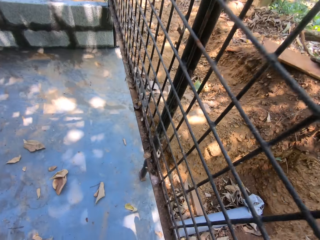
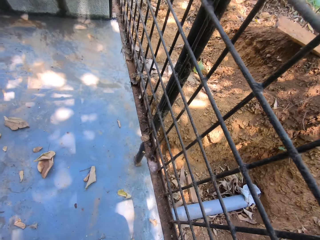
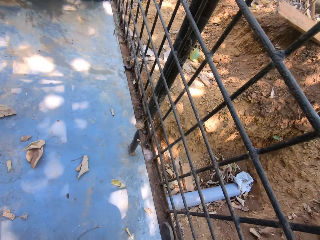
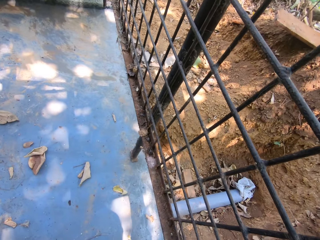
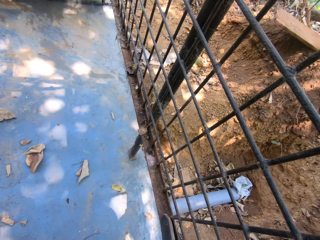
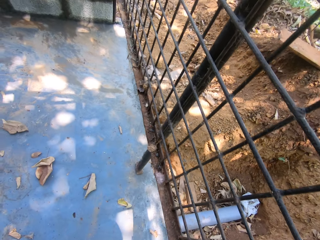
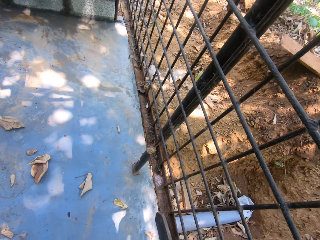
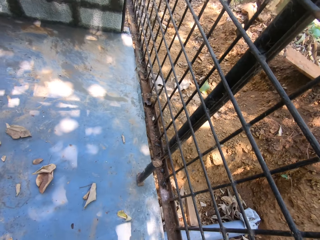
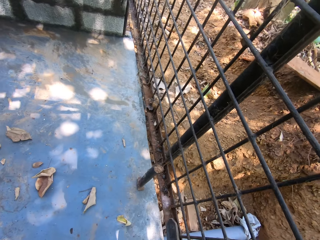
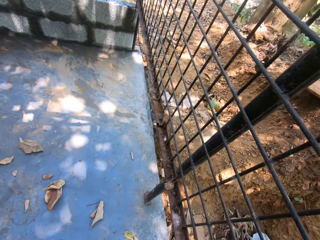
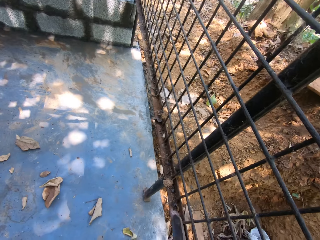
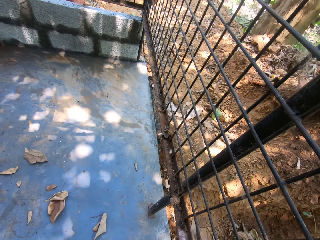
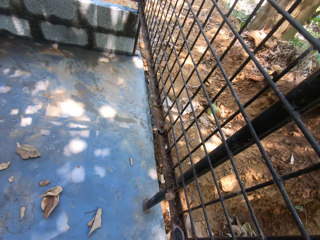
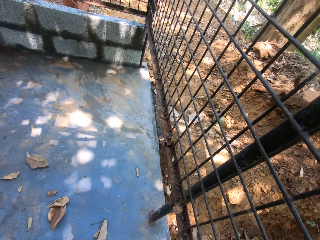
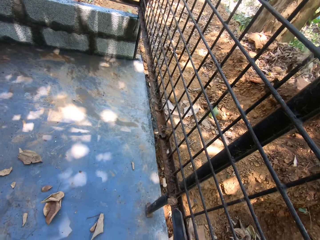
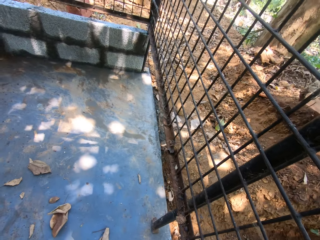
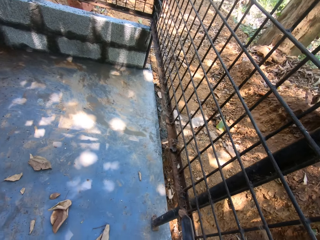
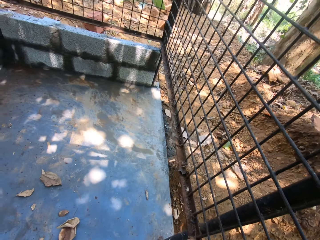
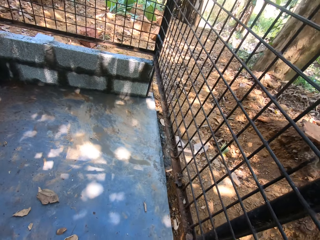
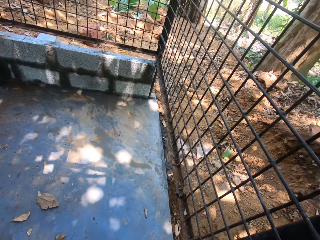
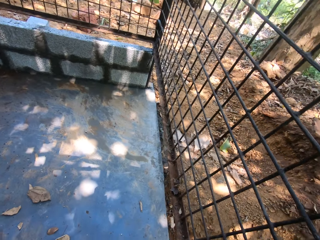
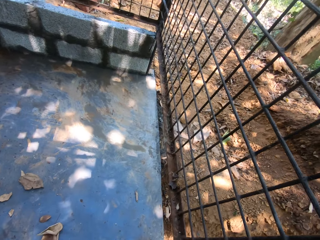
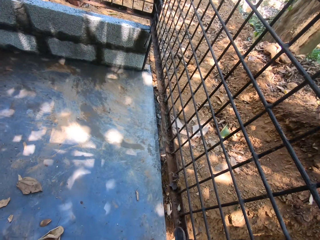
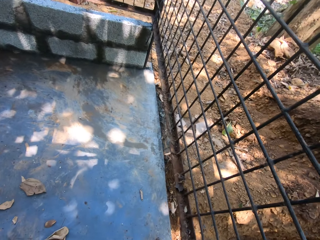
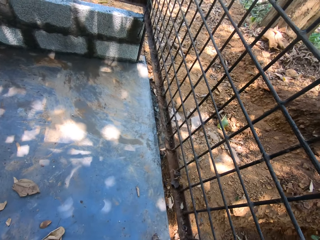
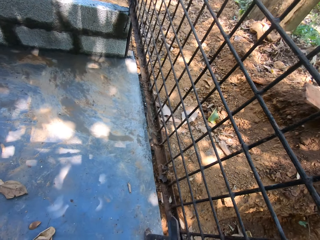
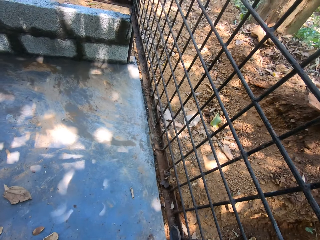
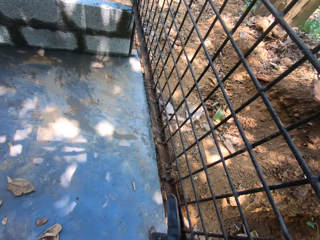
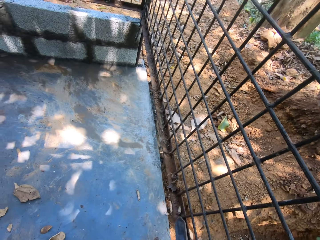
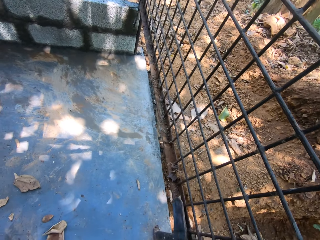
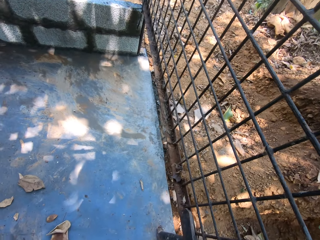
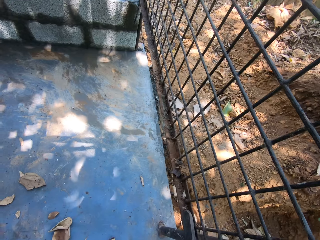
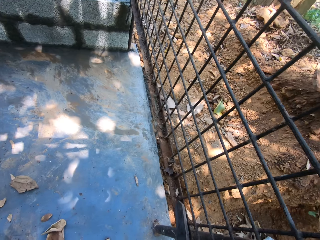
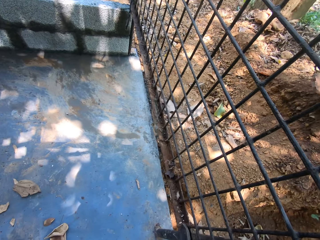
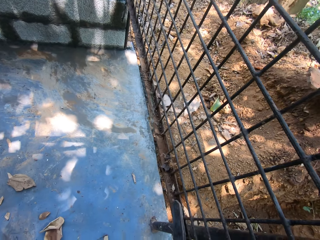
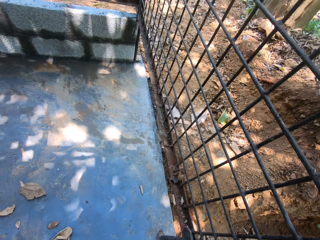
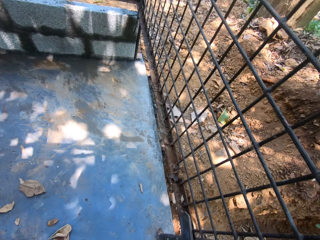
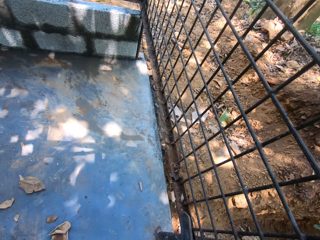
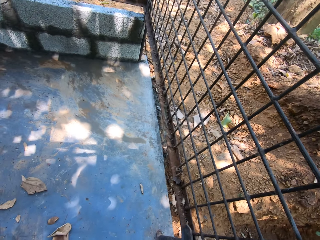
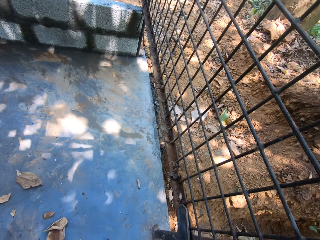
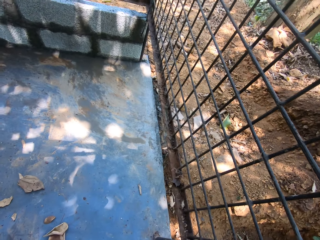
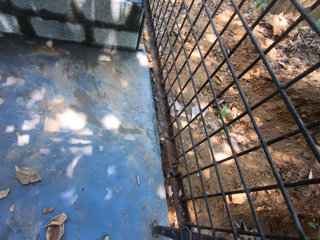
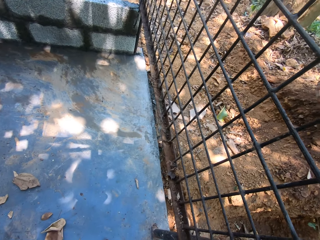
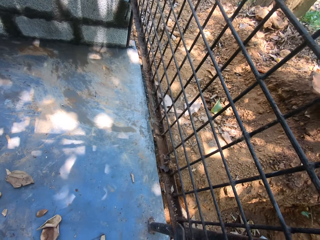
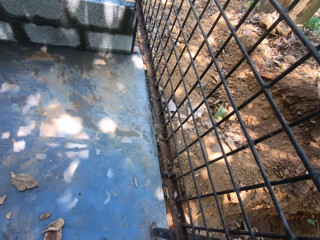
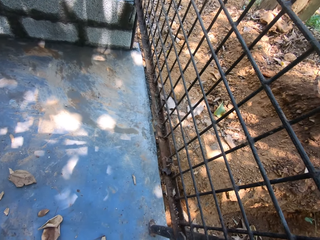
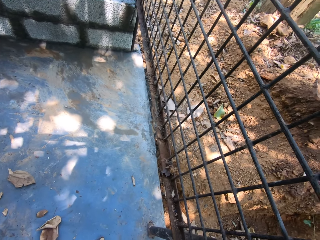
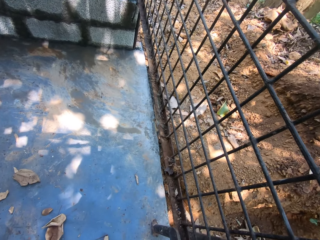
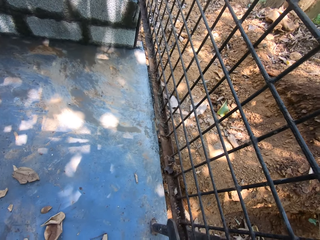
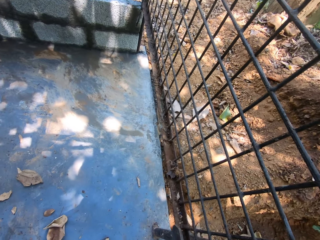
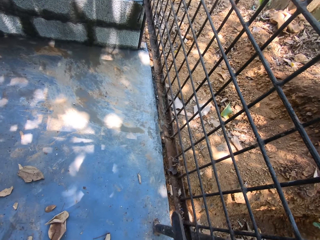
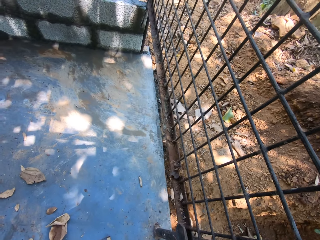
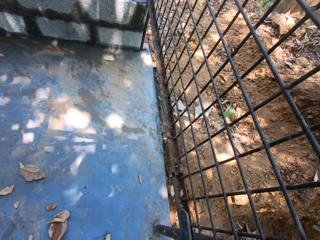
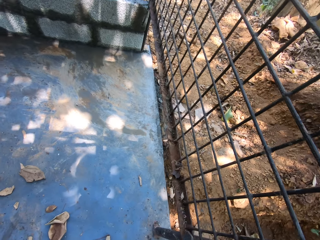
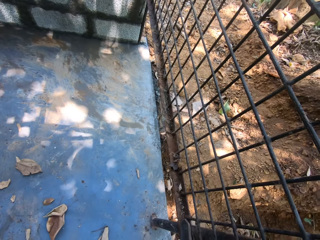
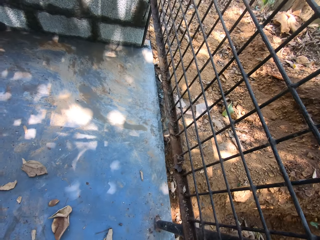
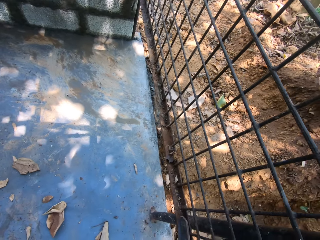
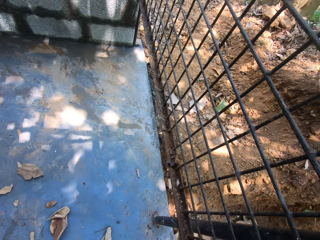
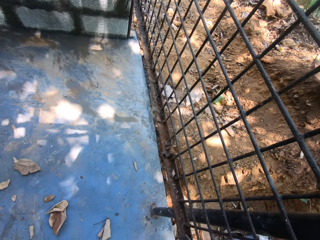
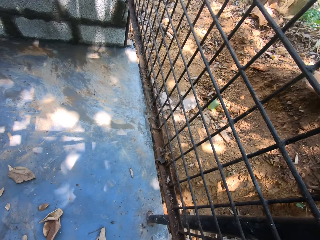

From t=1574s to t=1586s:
The camera wearer scrapes a metallic structure with a piece of metal. They clean a metal with a brush.

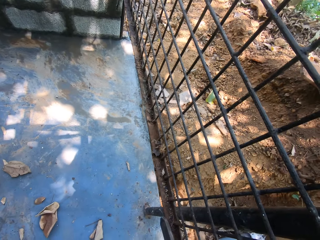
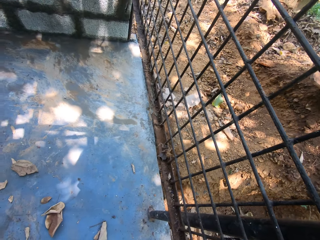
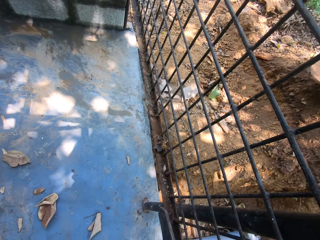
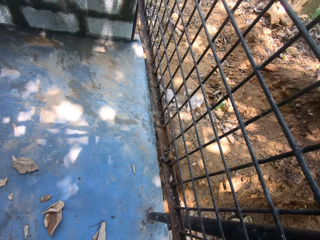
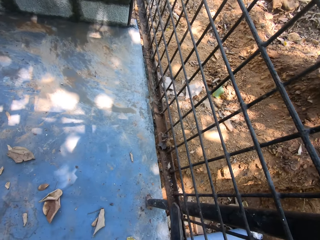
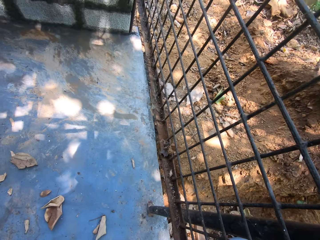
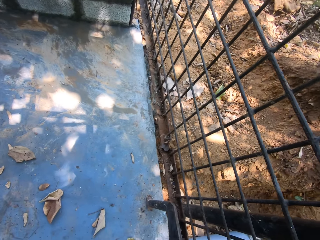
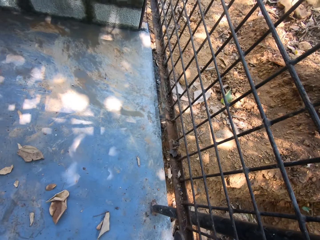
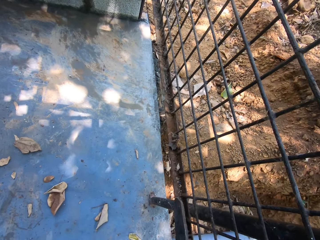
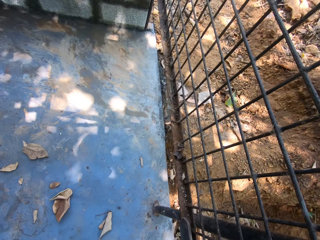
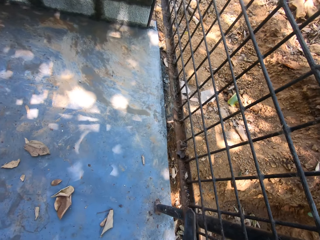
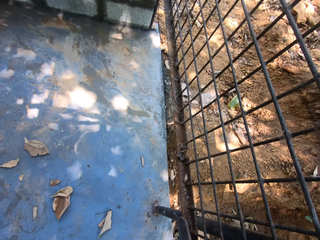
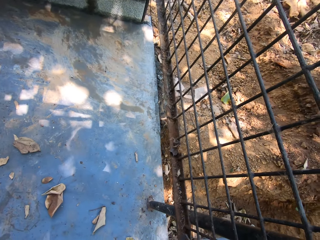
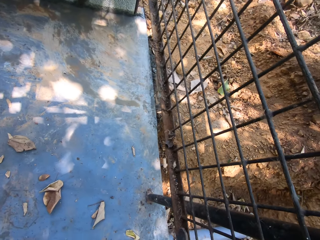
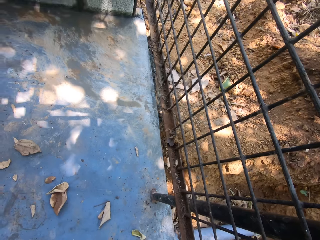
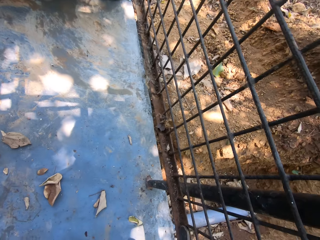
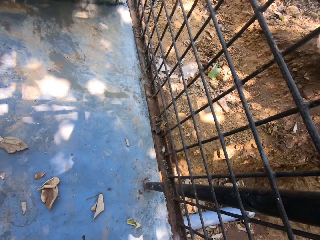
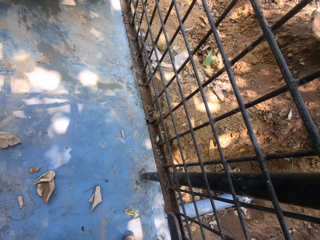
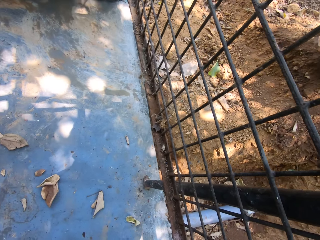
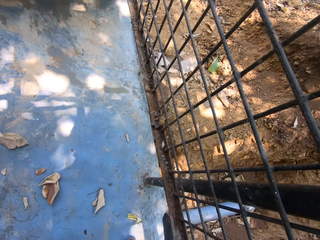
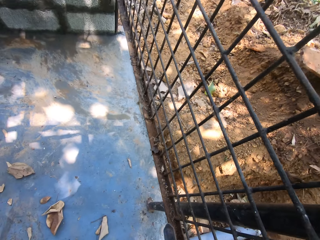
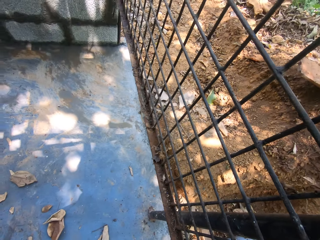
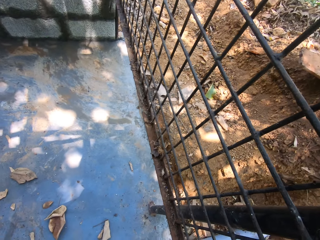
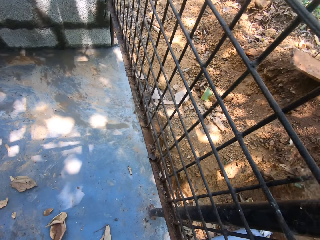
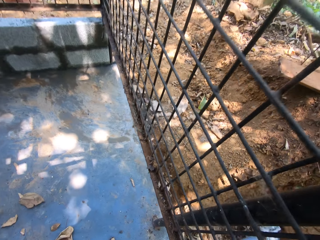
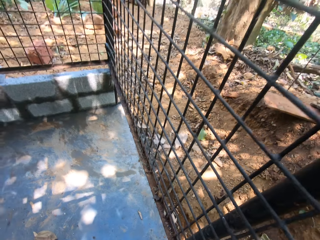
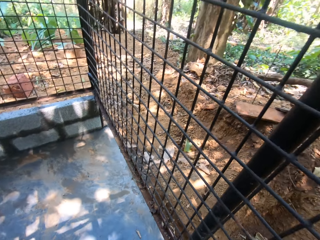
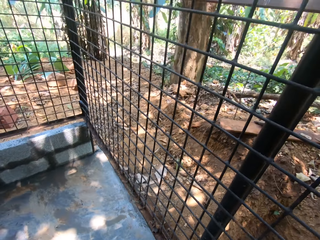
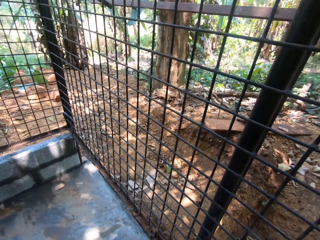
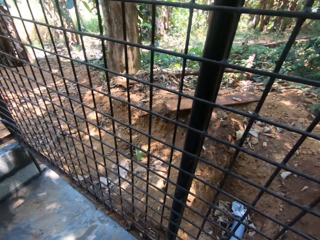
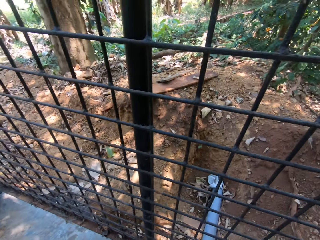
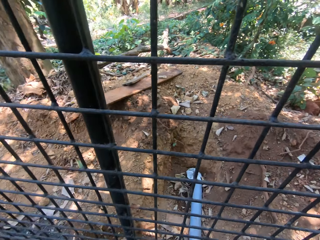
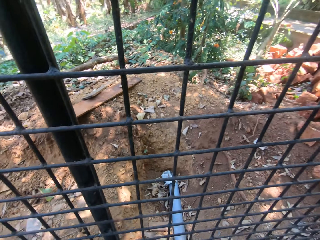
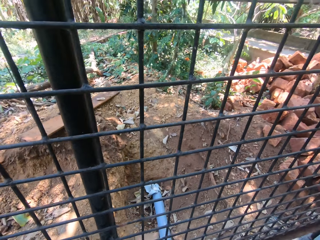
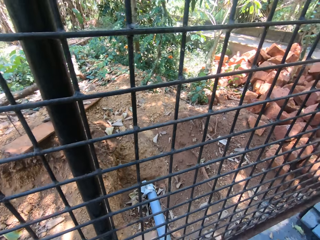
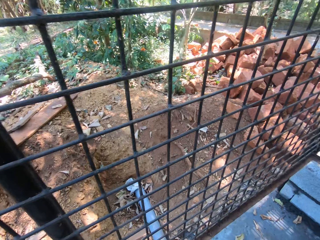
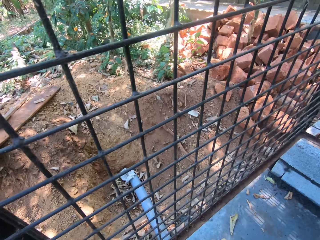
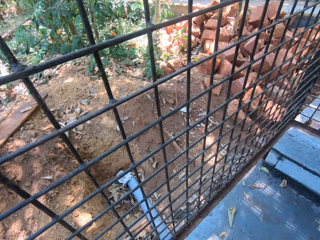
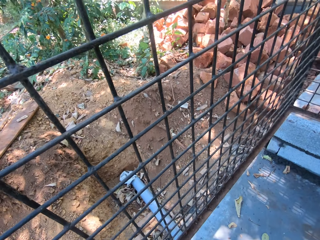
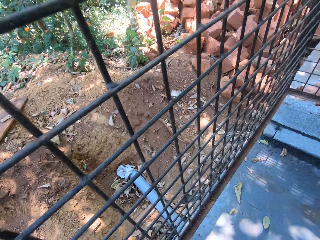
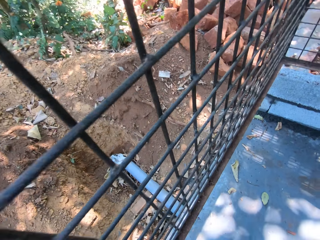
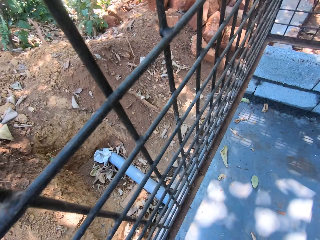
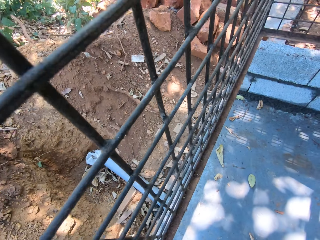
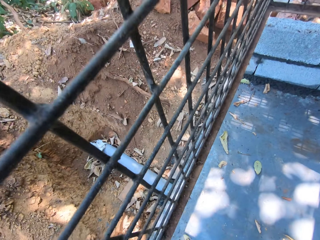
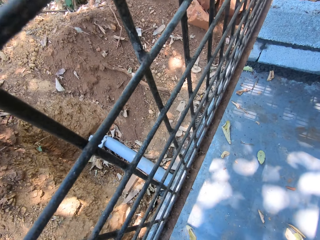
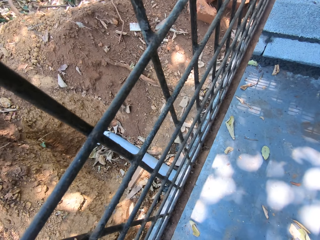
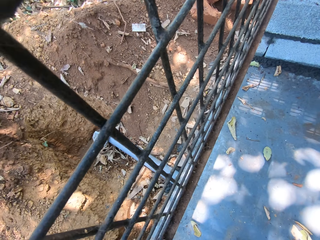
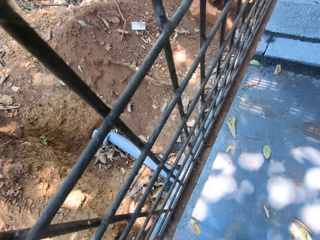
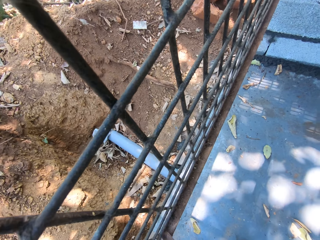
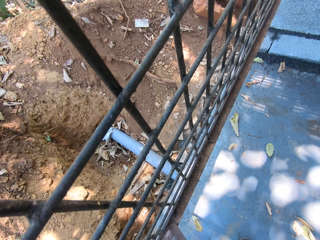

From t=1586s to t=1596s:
The camera wearer stands up. They turn around. They scrape a metallic structure with a piece of metal.
